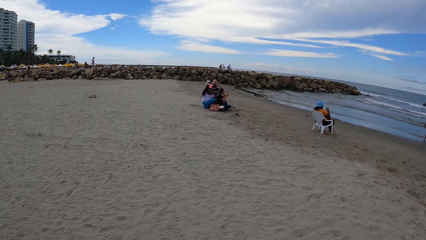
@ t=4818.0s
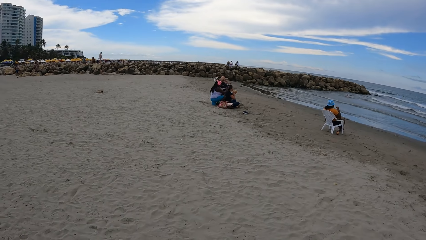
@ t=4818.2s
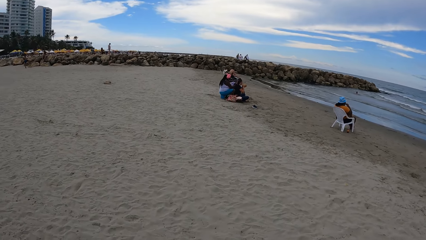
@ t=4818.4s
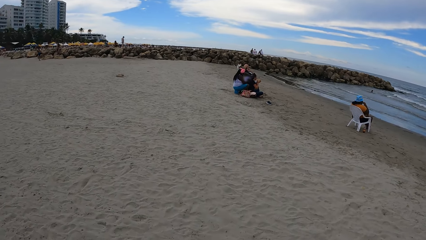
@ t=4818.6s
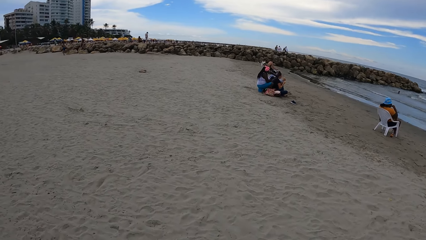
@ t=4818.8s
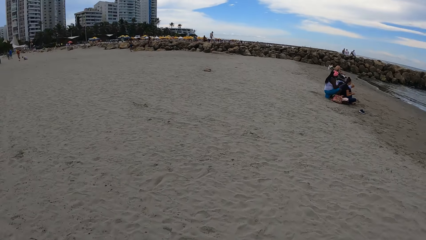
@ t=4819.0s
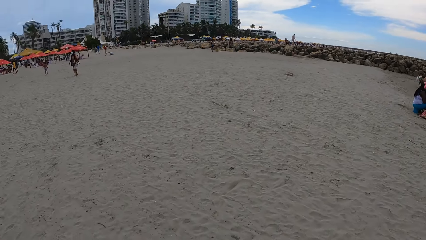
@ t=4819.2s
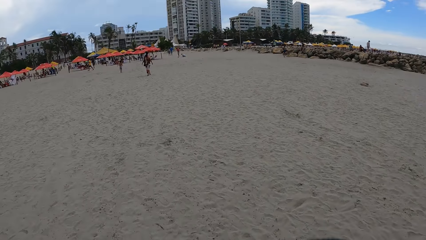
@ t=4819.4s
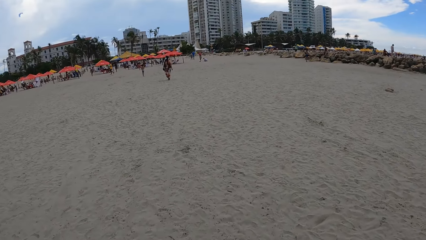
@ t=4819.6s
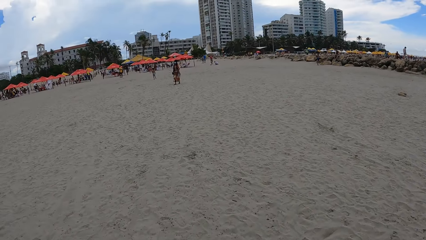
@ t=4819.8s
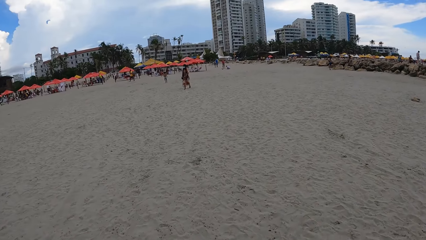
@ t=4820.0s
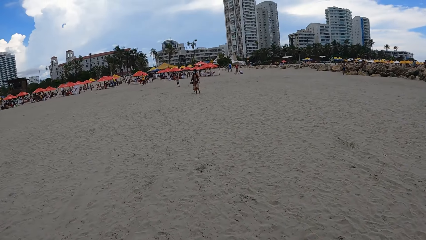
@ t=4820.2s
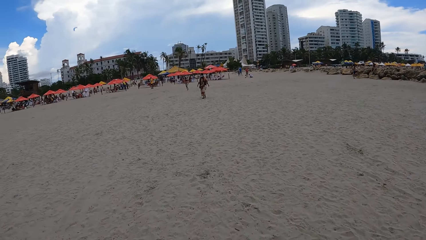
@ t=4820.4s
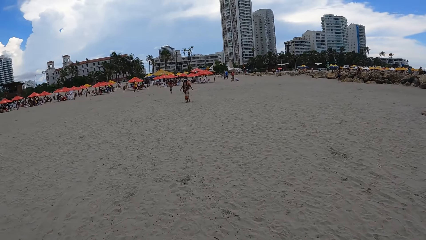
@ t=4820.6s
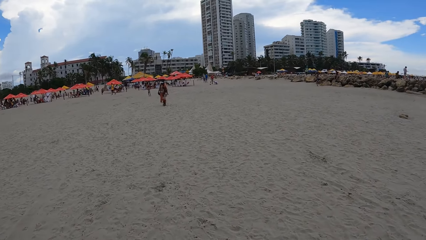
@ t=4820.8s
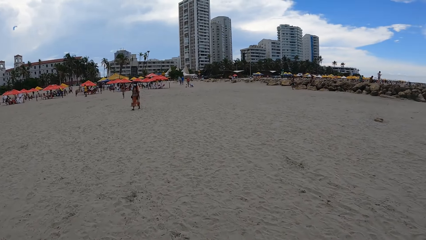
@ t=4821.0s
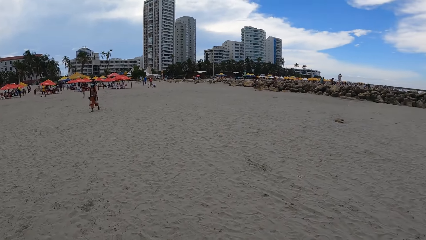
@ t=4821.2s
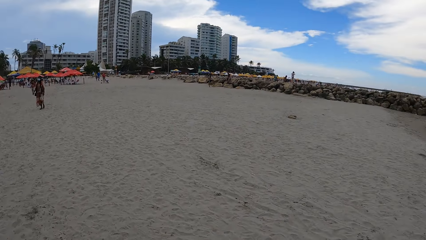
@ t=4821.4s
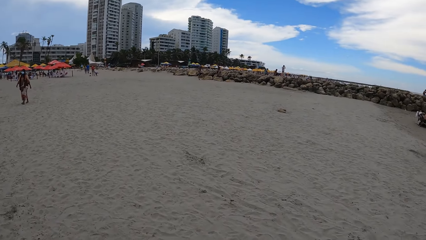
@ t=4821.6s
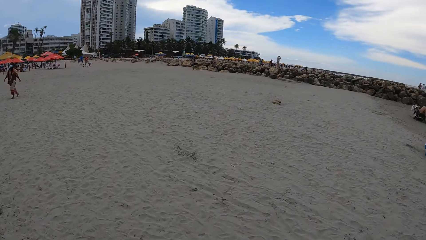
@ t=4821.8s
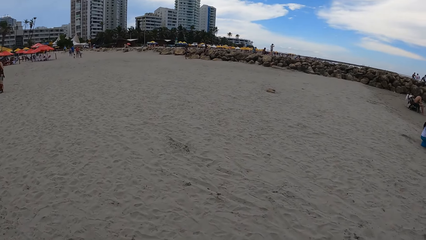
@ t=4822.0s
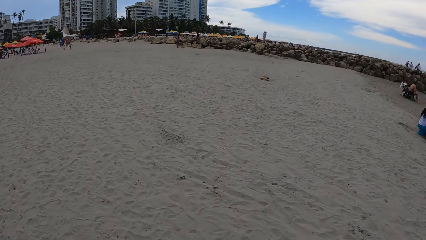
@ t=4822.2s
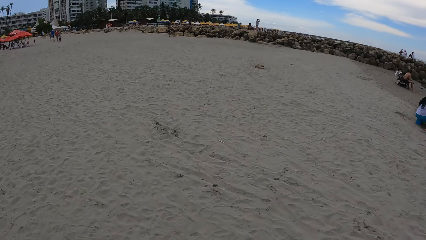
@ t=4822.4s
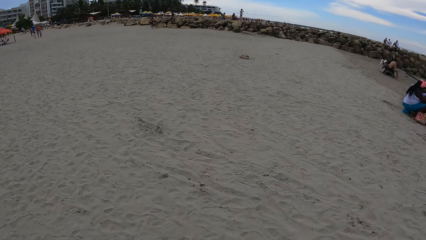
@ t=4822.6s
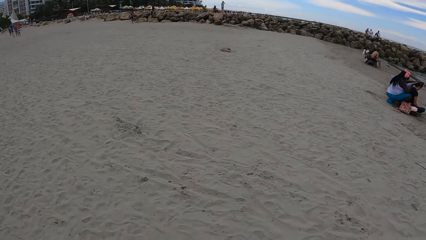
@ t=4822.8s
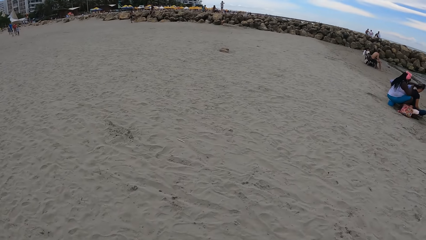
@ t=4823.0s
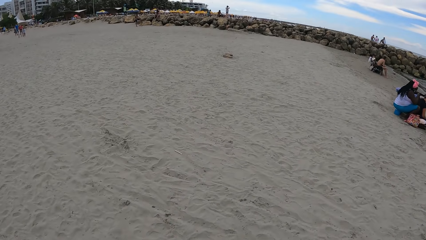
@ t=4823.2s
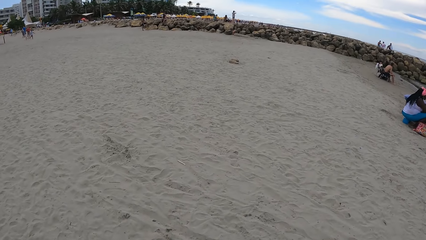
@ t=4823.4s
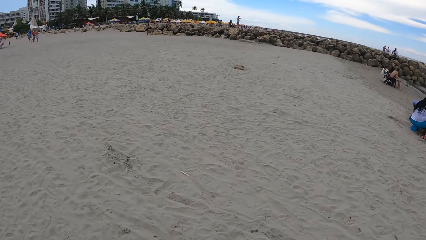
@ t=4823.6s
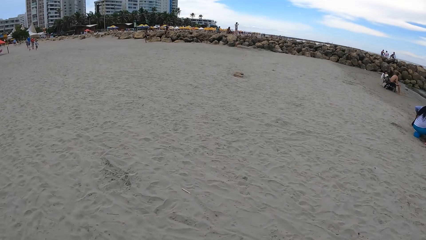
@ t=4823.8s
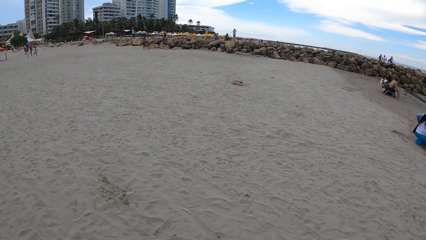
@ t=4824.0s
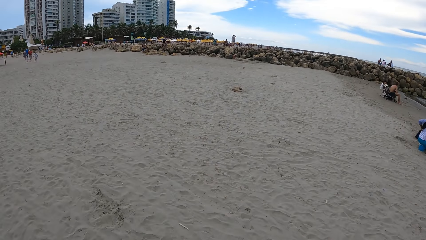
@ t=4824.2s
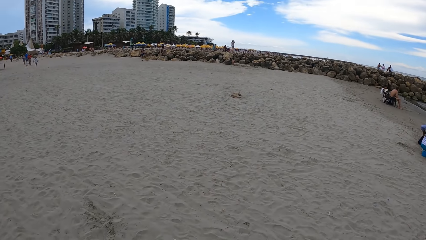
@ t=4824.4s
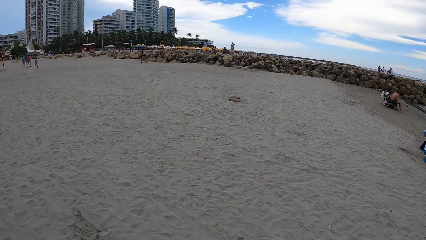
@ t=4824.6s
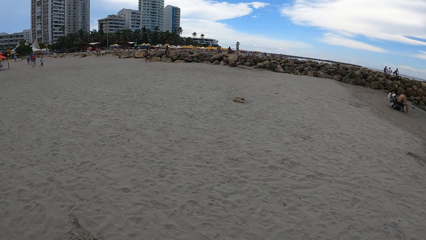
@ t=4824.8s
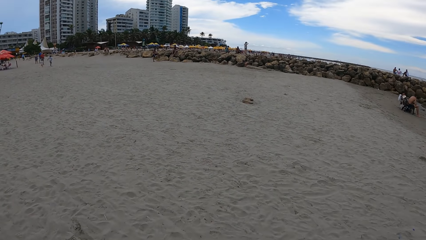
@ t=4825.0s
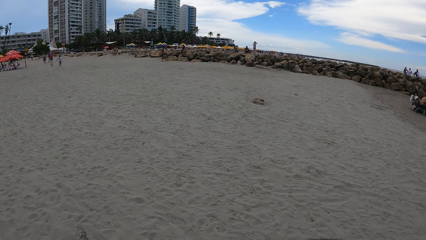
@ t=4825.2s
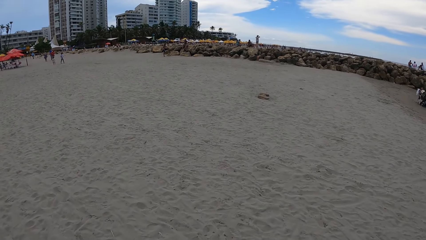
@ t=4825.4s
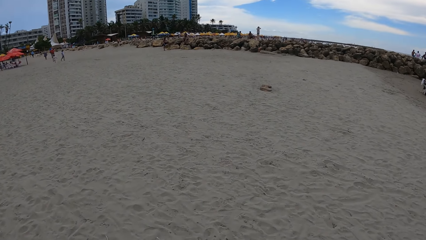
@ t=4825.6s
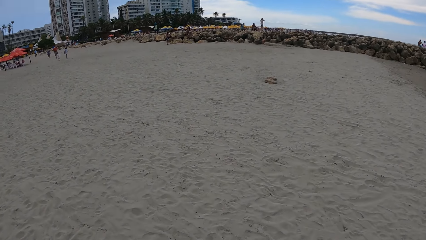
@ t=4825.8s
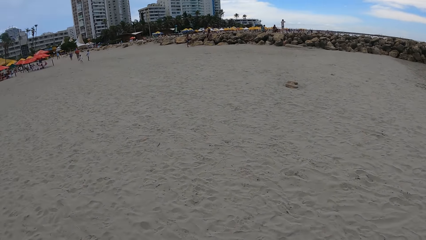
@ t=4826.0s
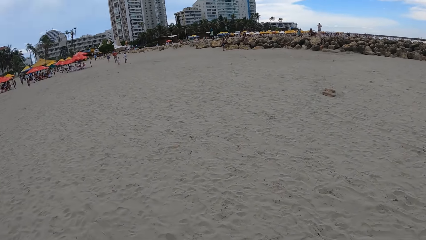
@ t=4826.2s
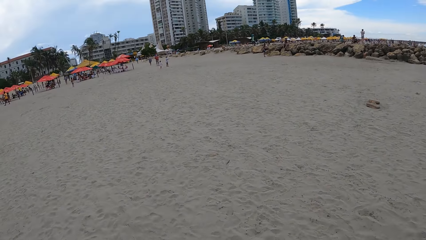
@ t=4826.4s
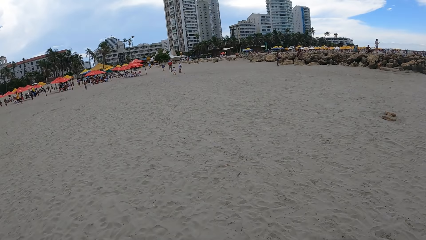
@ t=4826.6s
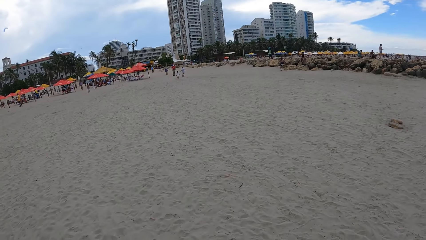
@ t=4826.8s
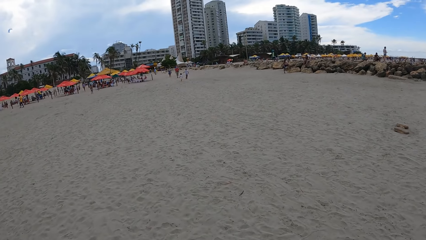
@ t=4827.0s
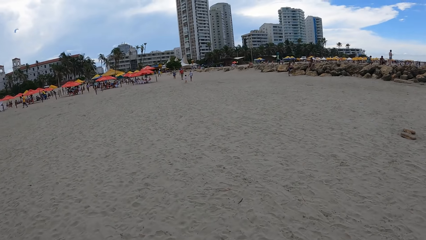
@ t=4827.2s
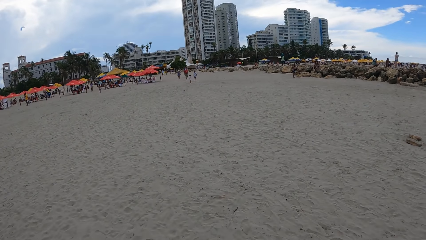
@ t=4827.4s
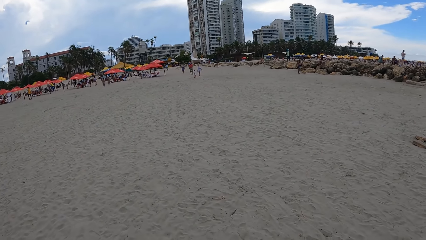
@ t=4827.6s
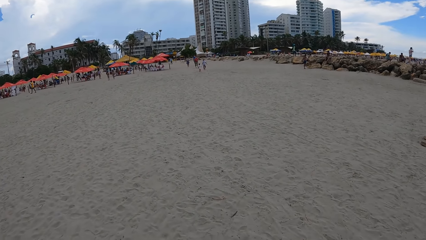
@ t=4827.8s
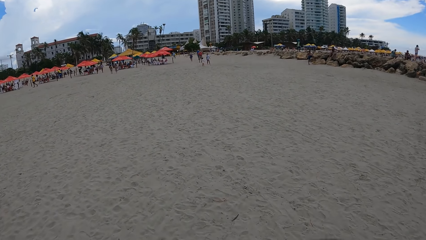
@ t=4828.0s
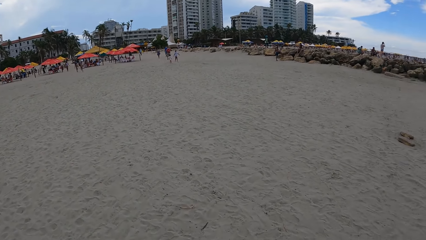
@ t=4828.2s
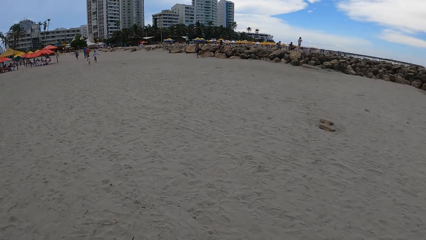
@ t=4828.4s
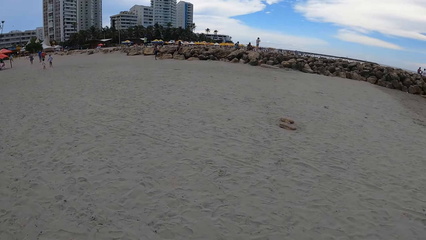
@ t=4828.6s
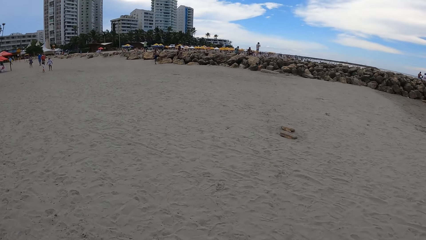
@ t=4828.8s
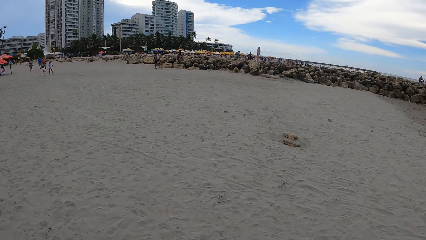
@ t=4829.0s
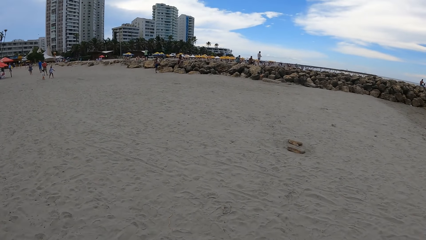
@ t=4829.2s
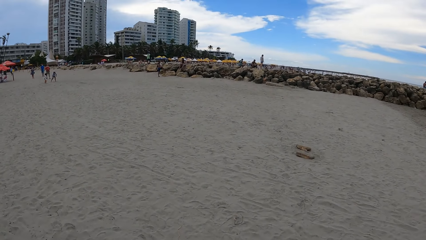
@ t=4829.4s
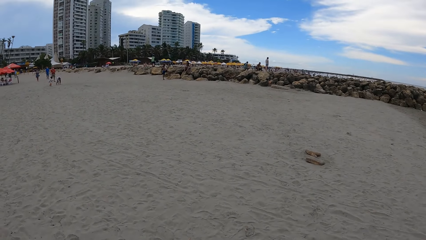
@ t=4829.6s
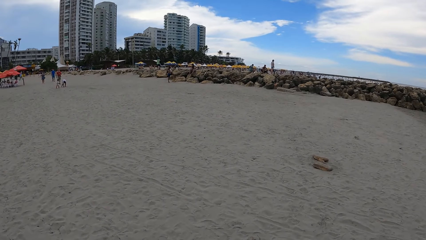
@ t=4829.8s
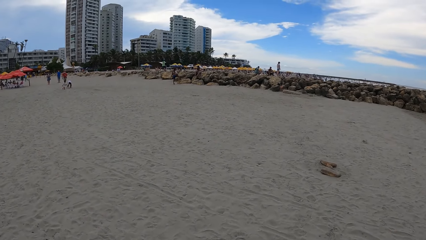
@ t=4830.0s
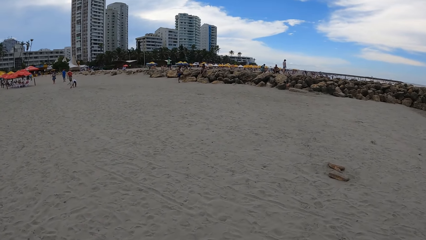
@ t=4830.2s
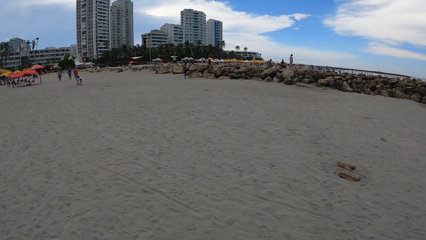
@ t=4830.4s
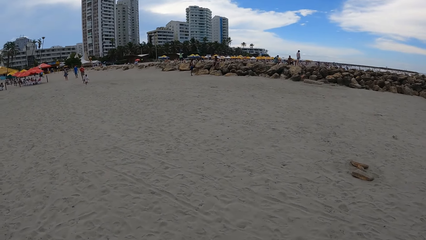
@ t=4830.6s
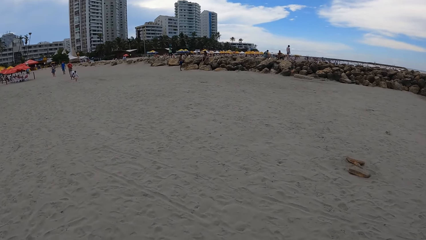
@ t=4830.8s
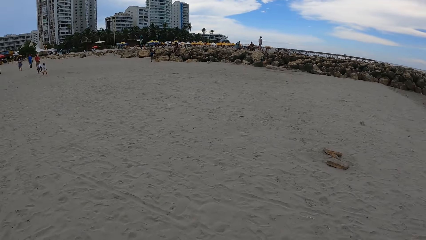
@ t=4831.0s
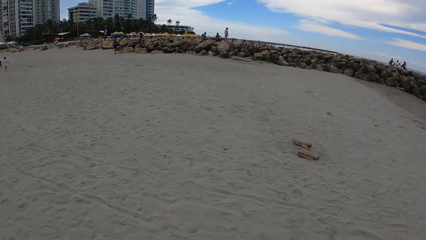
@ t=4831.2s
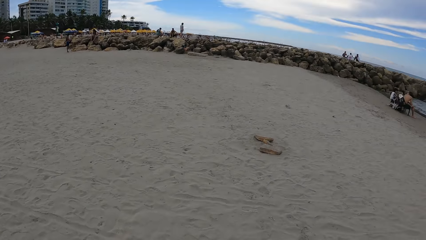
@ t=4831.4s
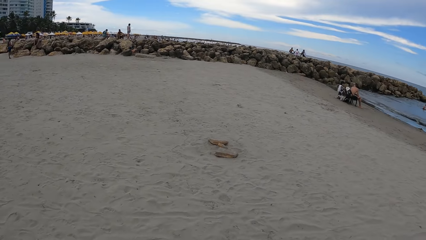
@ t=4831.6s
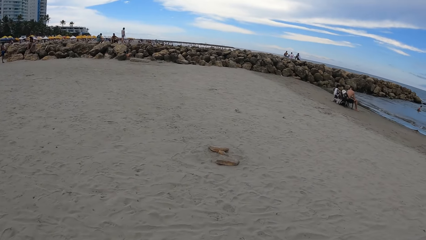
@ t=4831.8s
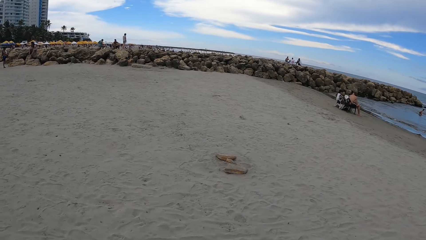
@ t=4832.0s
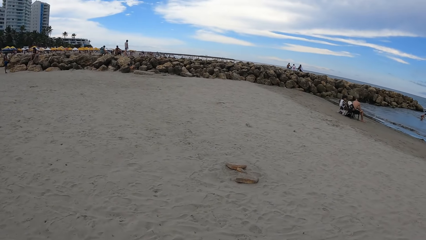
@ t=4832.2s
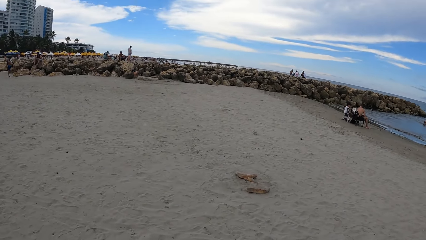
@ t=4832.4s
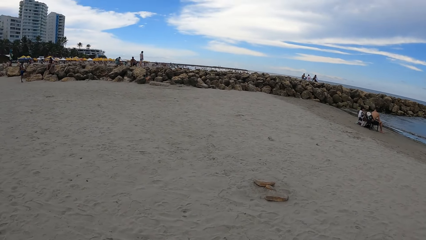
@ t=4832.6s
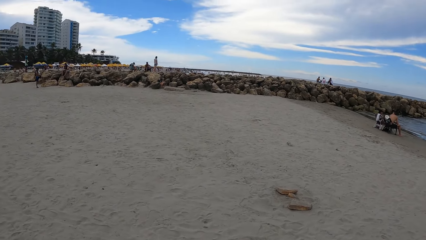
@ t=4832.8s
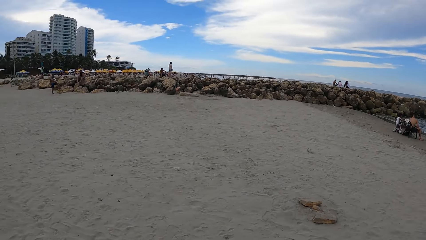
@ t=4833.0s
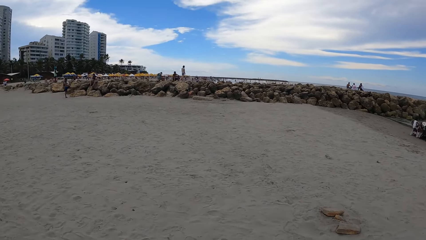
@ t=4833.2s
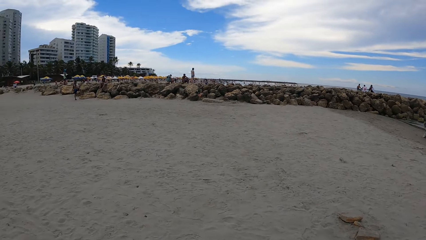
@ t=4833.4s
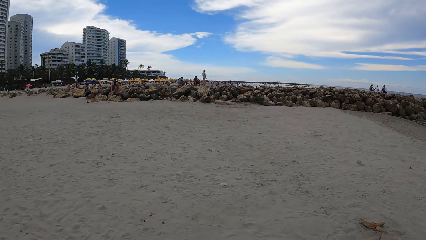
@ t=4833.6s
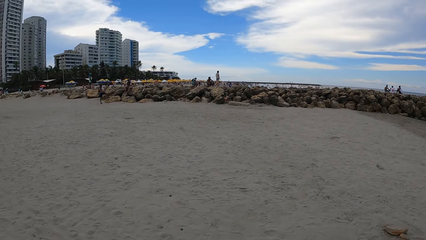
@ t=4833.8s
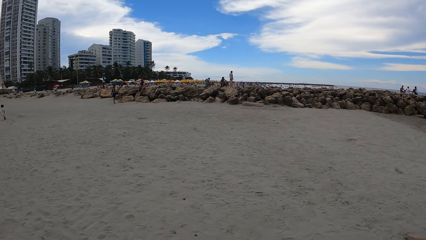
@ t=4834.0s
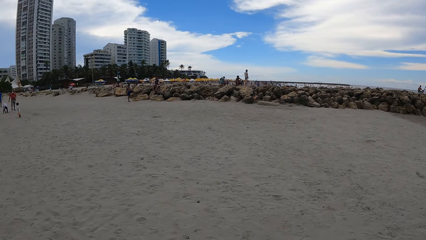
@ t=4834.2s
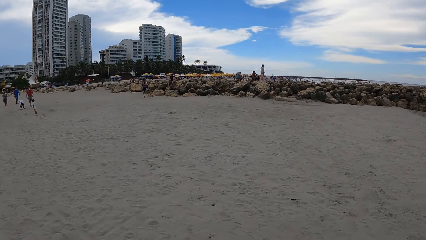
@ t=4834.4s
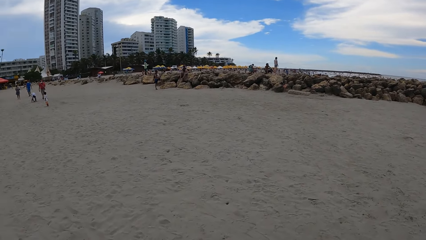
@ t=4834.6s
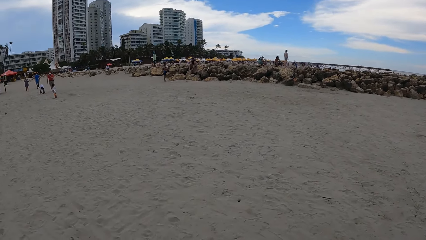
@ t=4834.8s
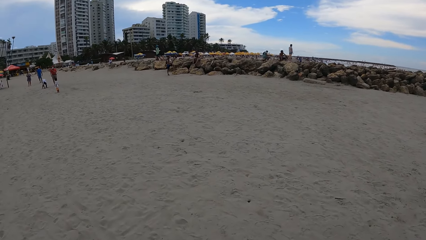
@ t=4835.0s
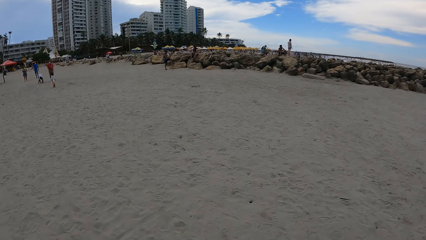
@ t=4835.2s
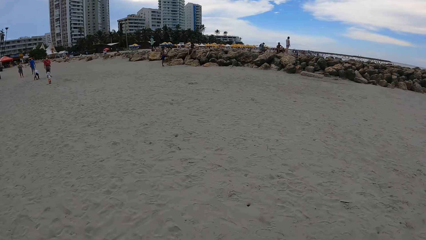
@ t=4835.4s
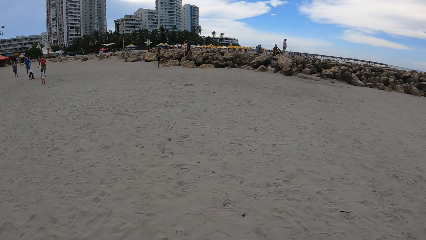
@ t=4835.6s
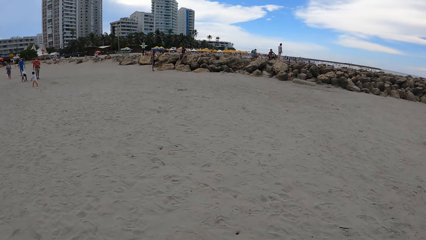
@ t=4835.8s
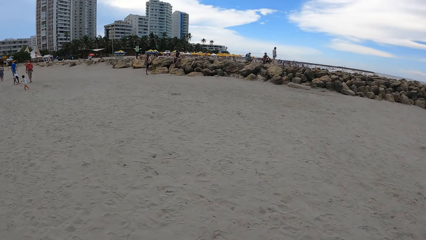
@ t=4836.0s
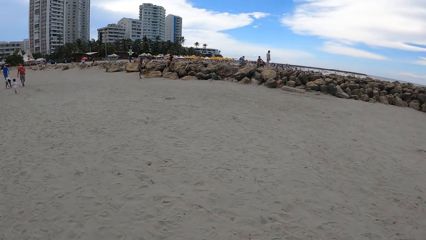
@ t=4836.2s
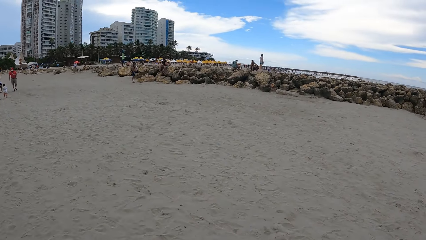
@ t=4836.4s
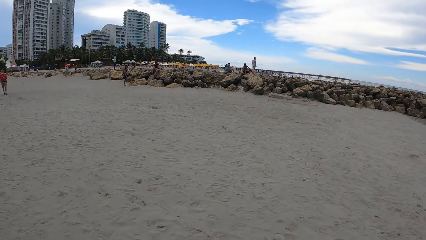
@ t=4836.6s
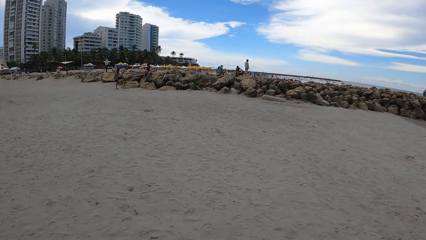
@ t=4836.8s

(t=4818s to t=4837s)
The camera wearer looks around. They walk around. They look around. They walk around. They look around. They walk around. They look around. They walk around.
